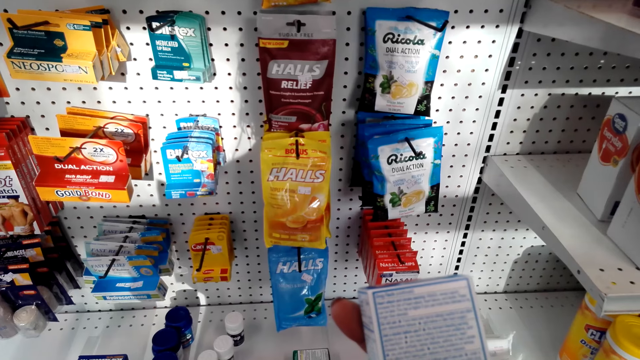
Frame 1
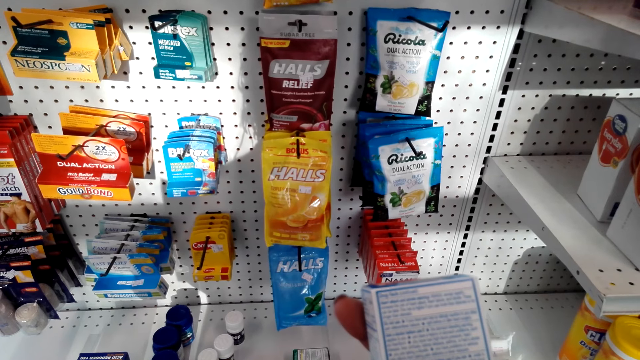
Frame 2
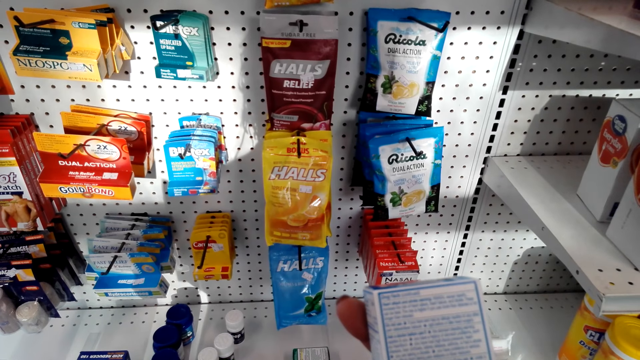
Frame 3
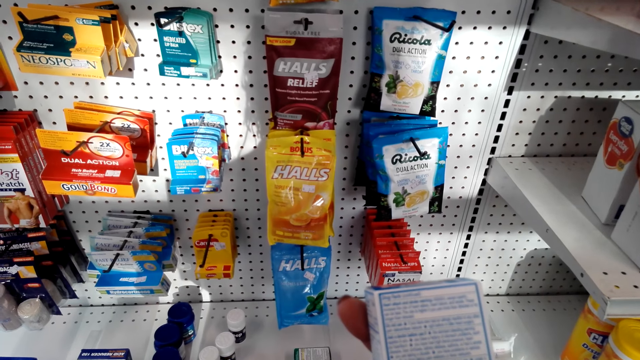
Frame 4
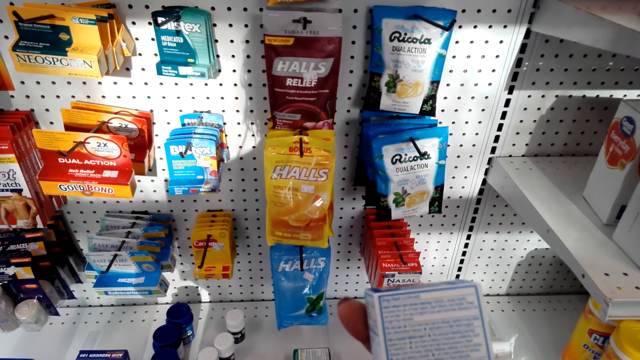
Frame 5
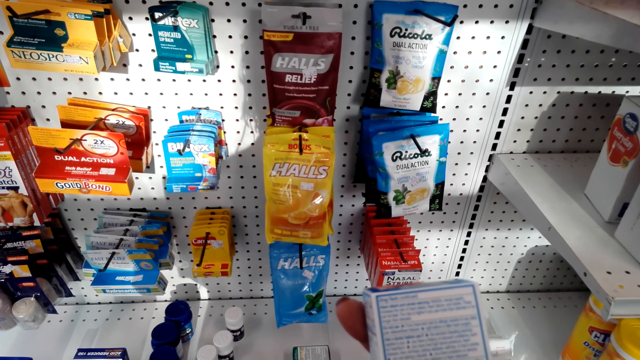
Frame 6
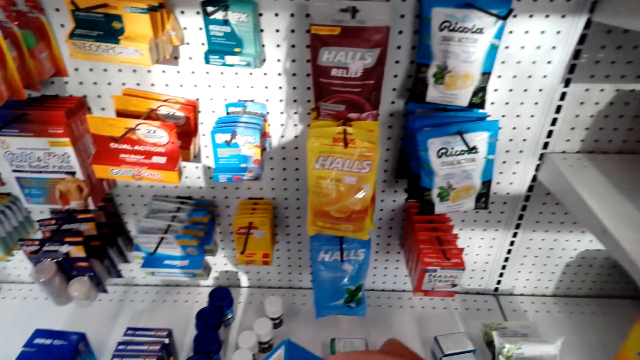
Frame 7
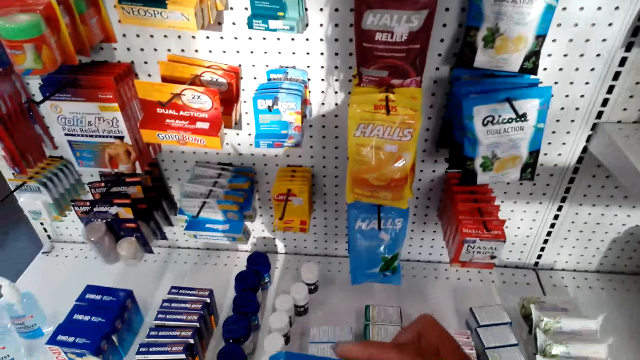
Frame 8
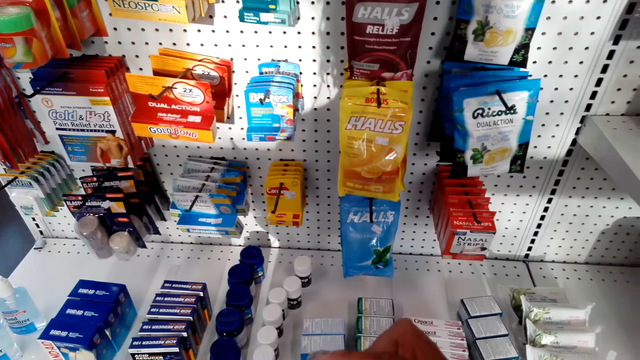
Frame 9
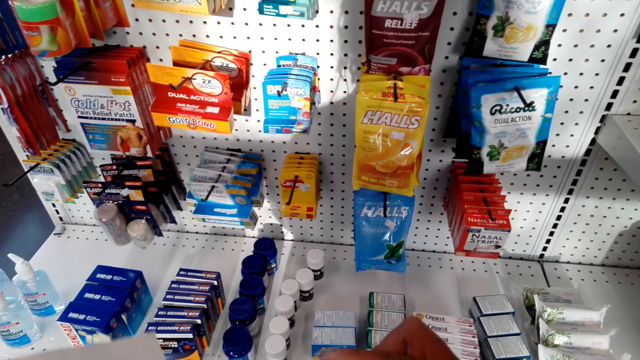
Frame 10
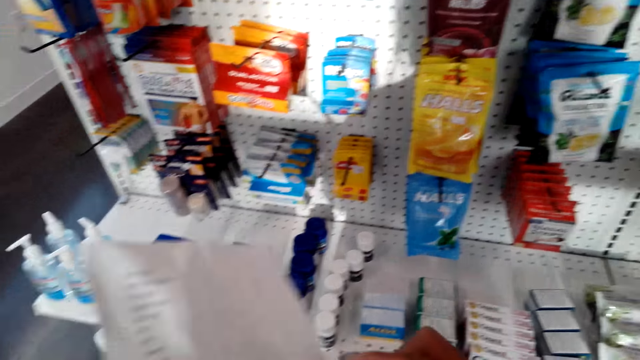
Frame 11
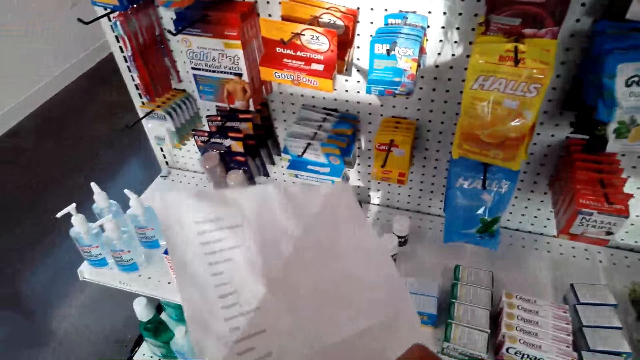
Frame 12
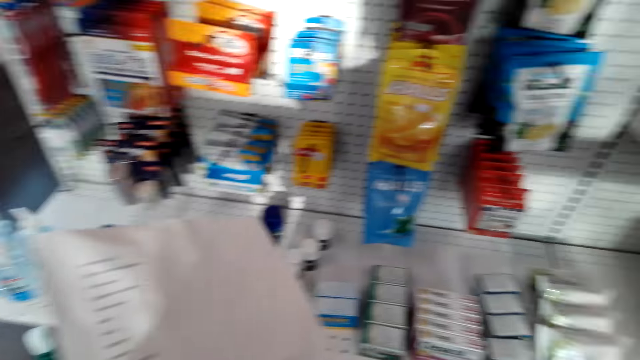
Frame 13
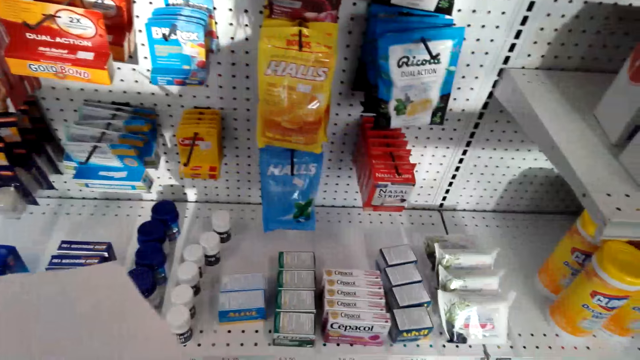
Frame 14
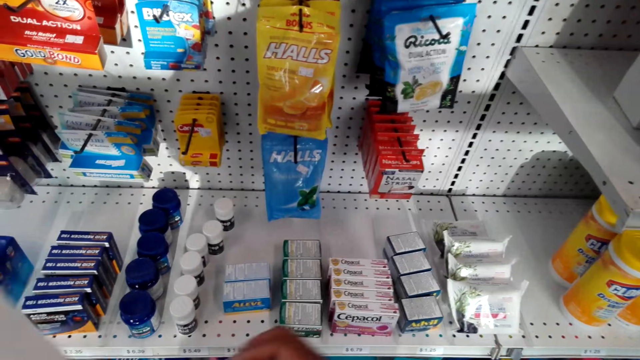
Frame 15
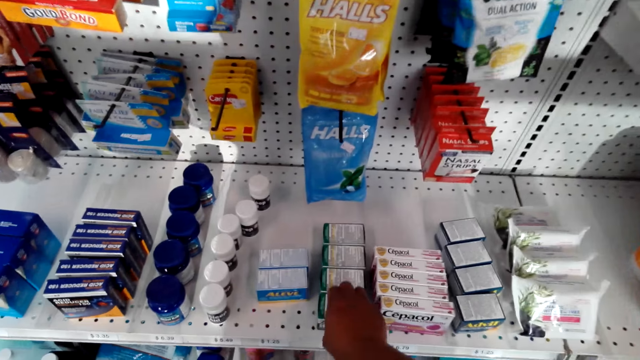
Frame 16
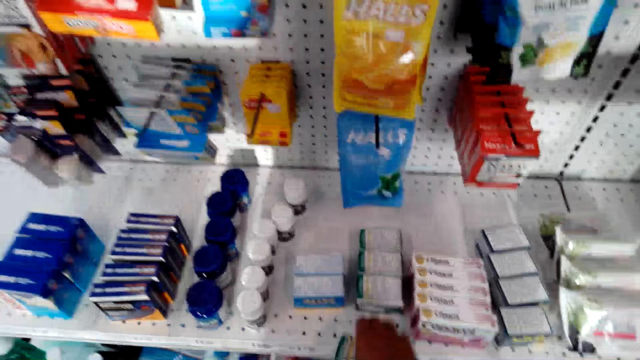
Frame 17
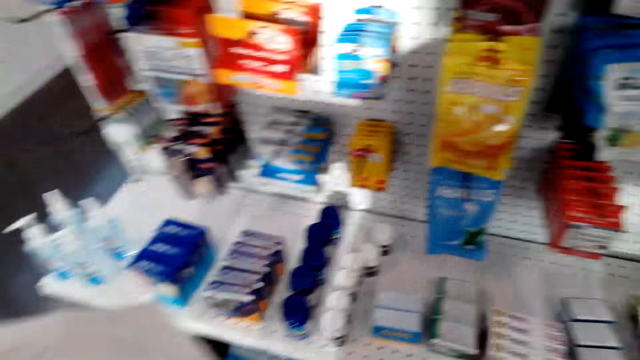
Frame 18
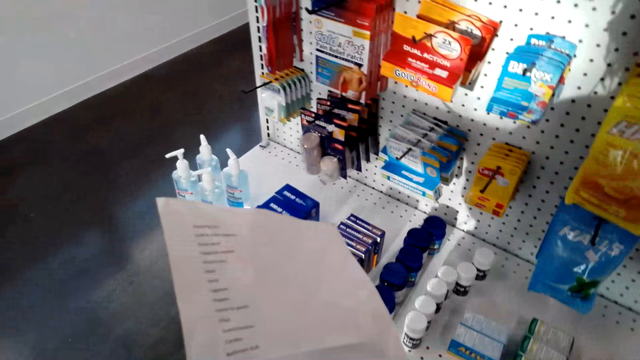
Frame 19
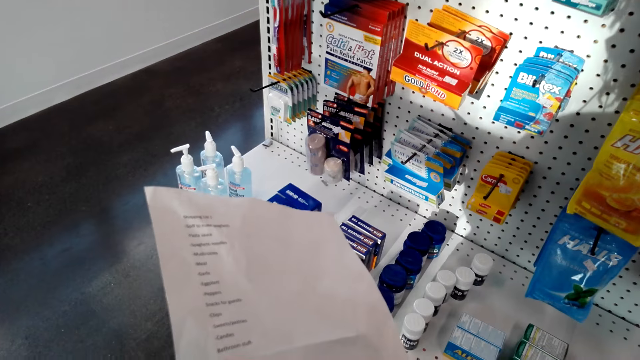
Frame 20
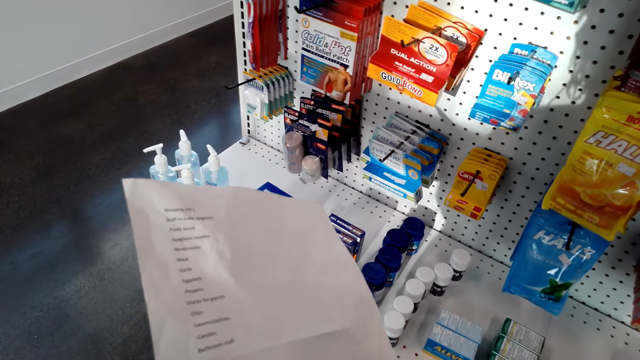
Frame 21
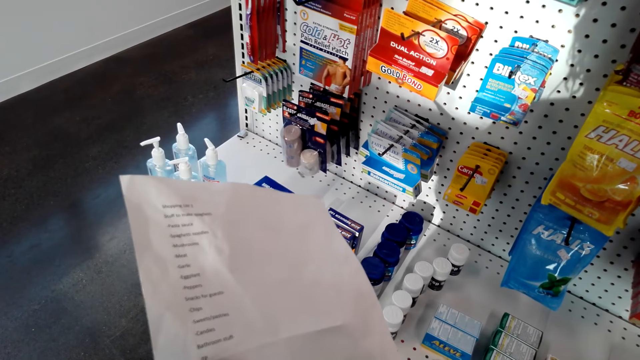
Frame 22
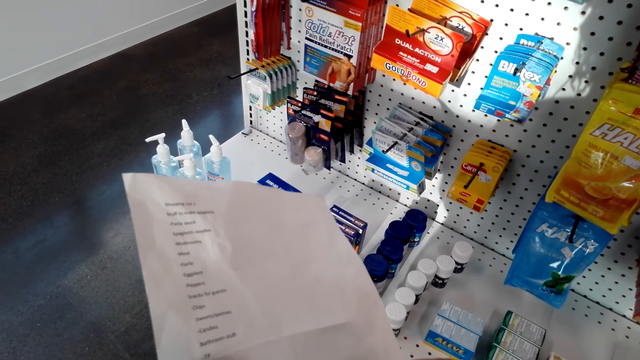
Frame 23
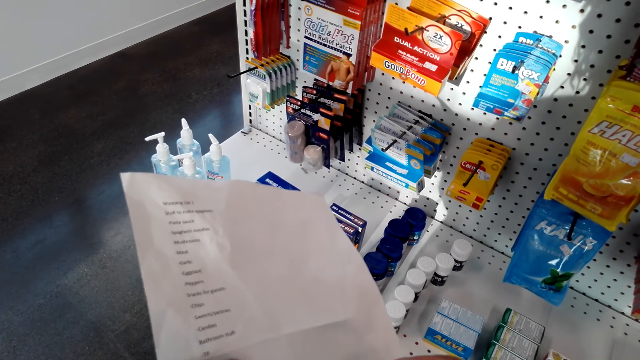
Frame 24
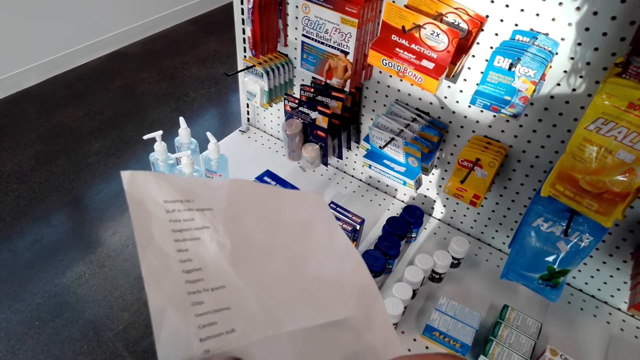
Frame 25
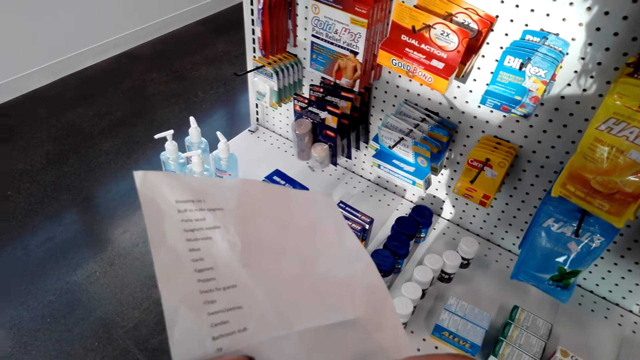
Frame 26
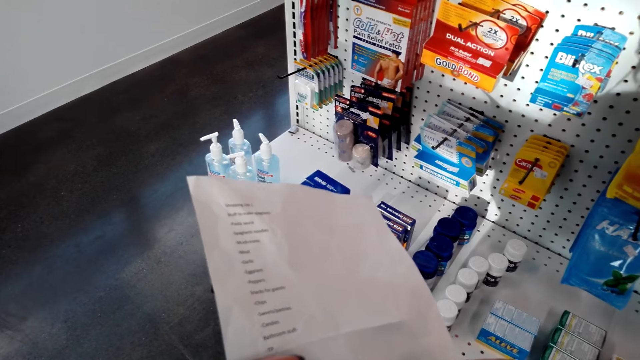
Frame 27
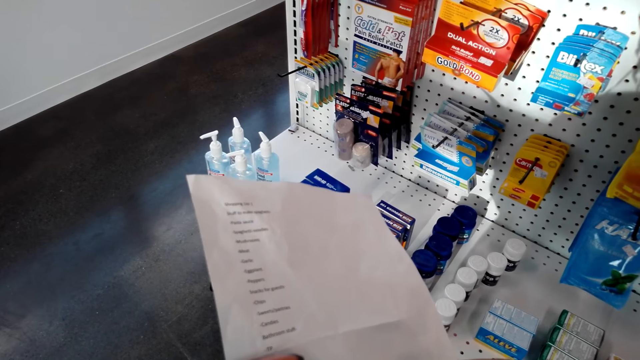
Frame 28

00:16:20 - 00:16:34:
The camera wearer holds a list. They pick up a box of something. They hold the list. They stare at the shopping list.

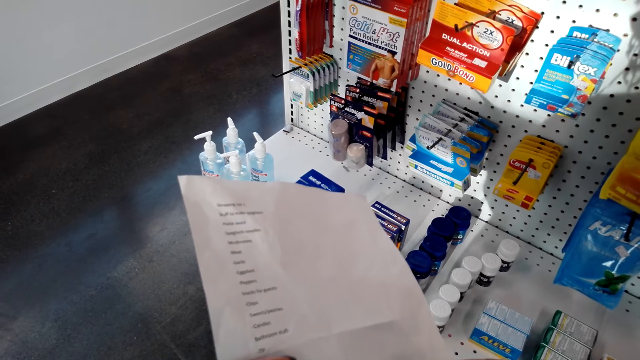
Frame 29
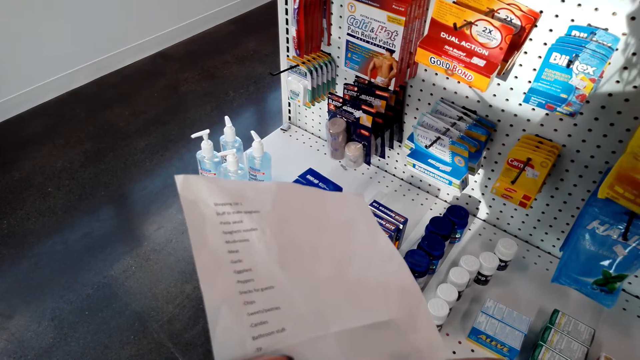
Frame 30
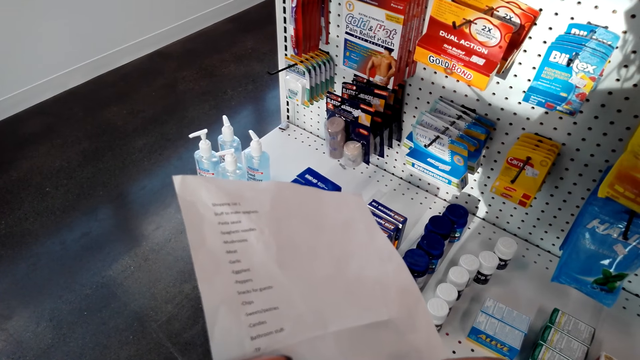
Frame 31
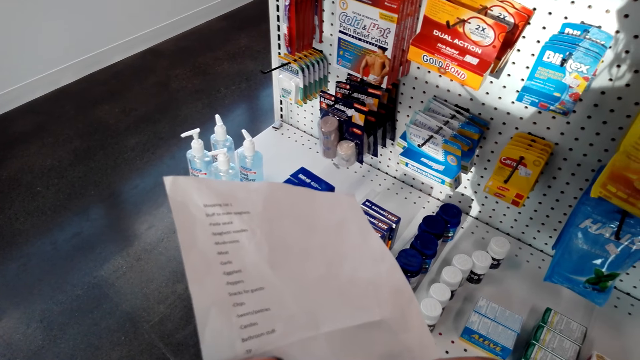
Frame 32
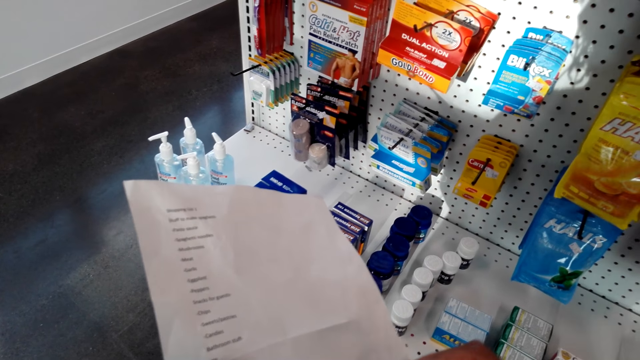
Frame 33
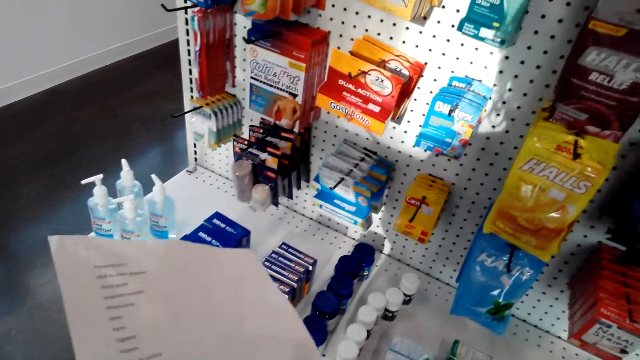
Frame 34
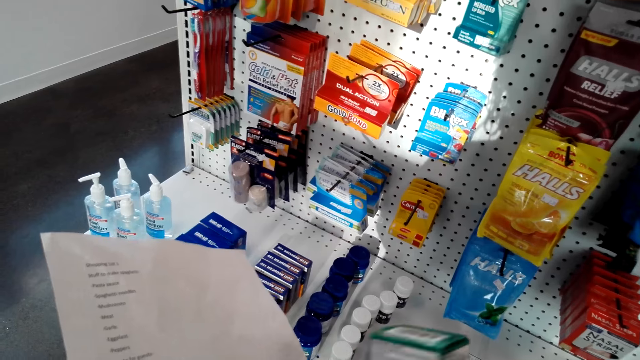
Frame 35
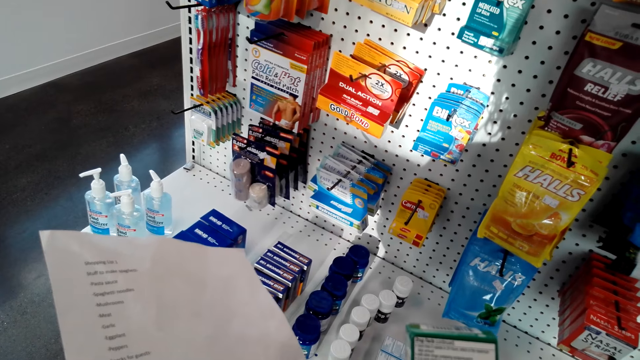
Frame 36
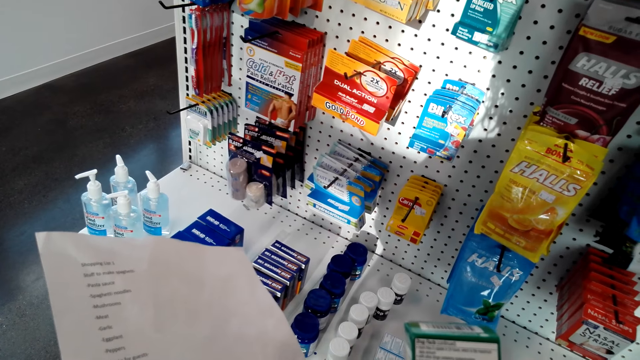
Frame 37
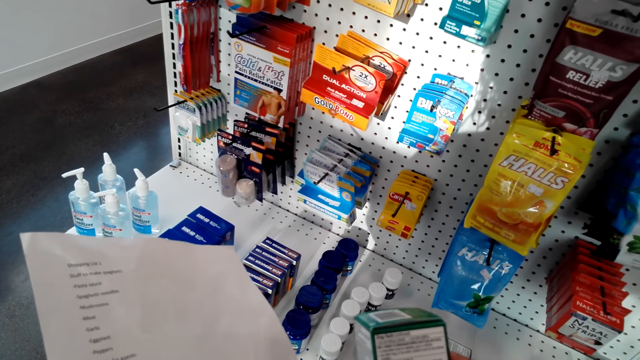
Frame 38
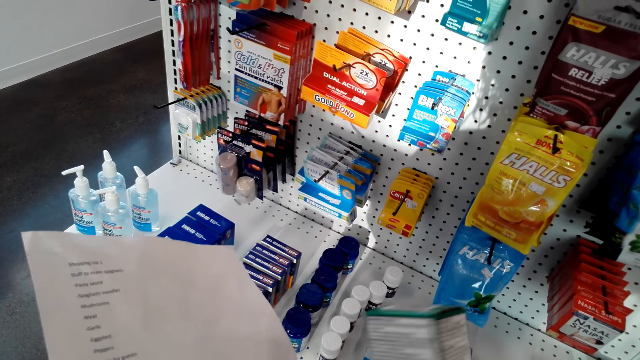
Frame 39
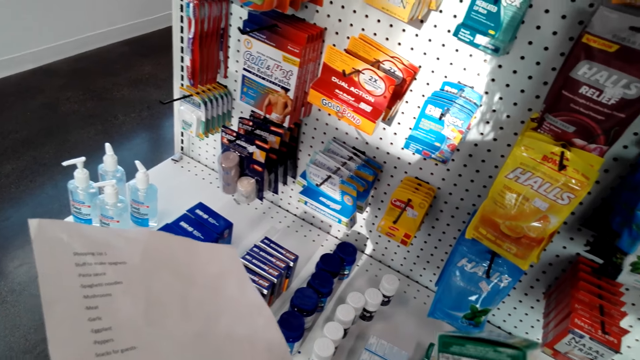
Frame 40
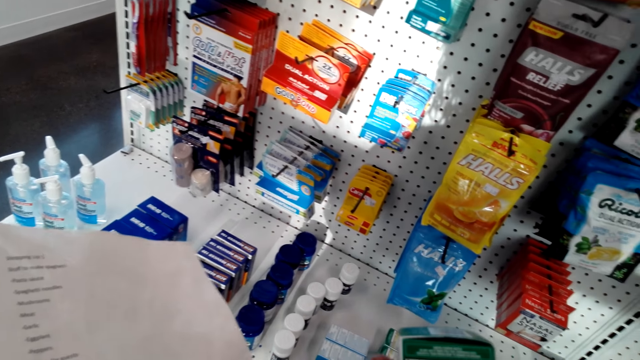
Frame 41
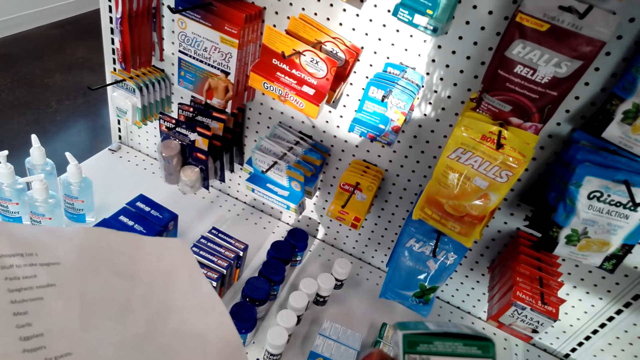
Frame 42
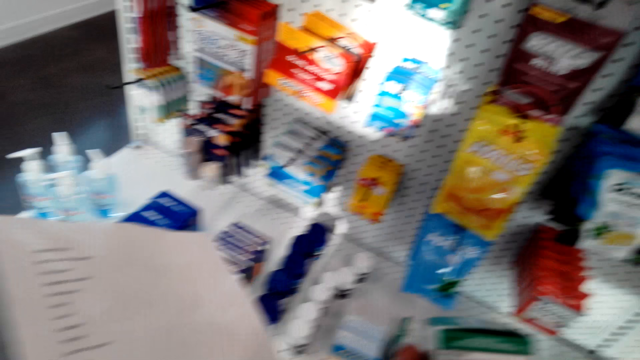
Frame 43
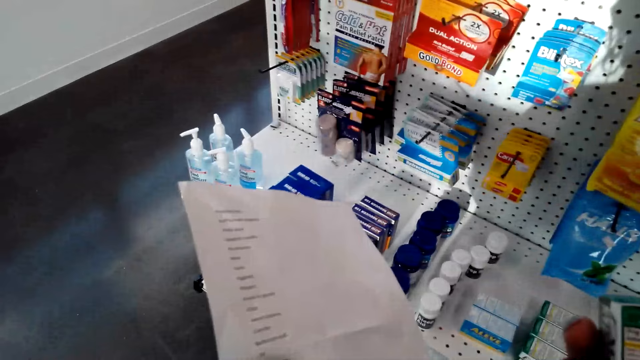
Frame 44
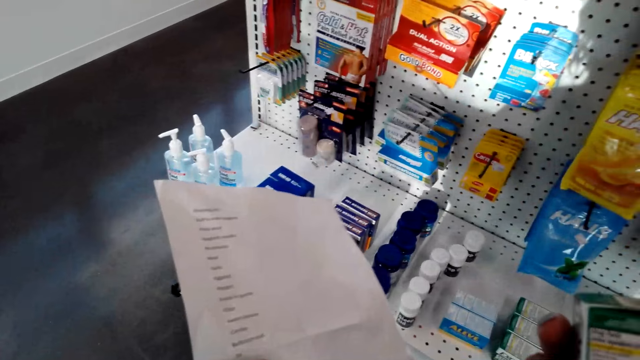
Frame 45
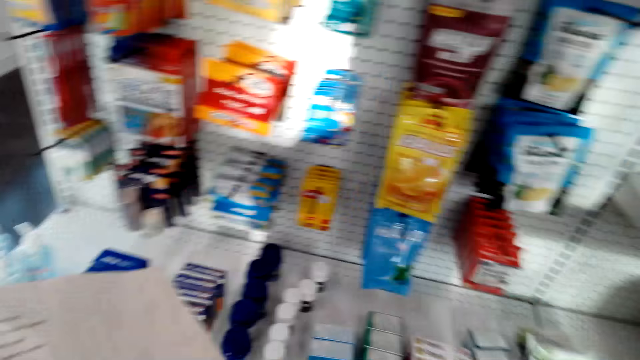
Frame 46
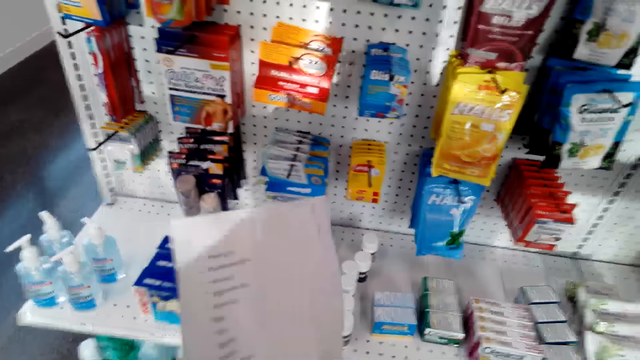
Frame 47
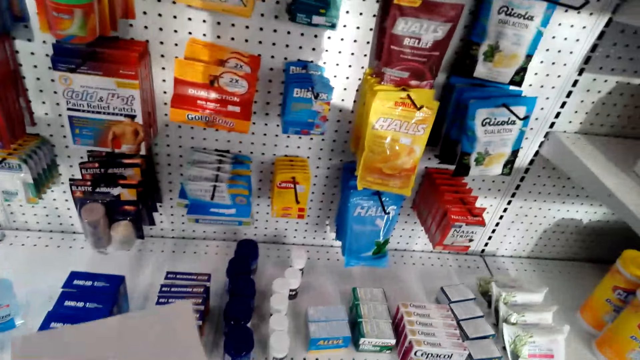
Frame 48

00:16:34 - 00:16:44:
The camera wearer looks at the box of something. They turn something. They stare at the shopping list.
